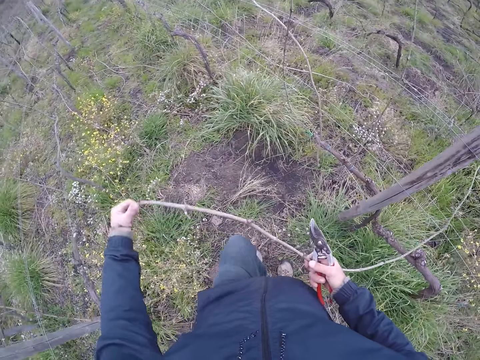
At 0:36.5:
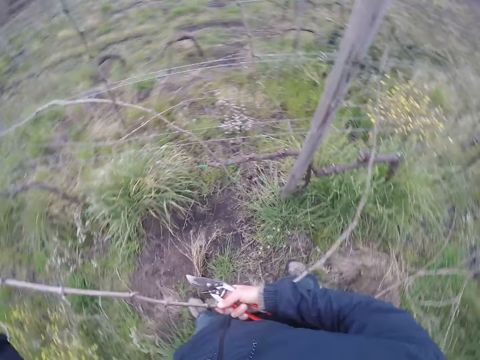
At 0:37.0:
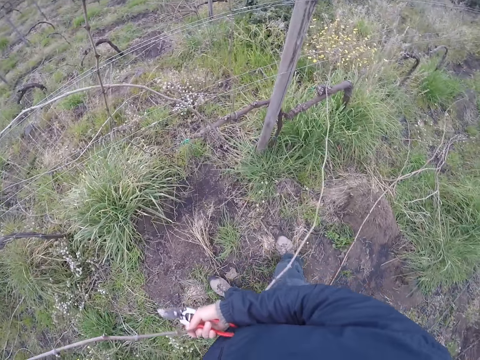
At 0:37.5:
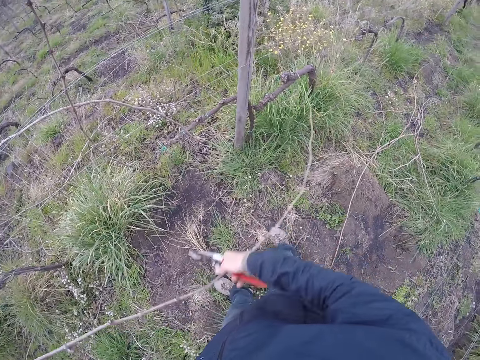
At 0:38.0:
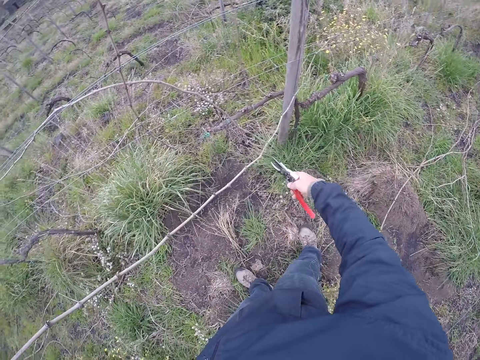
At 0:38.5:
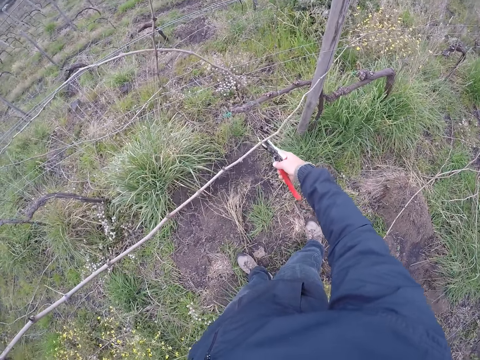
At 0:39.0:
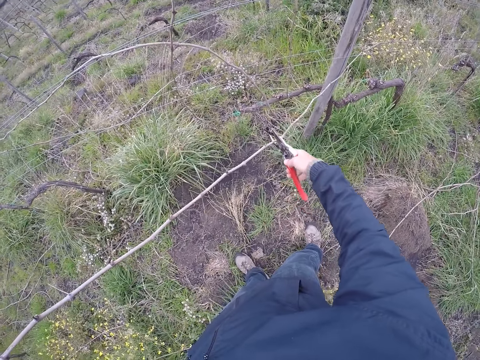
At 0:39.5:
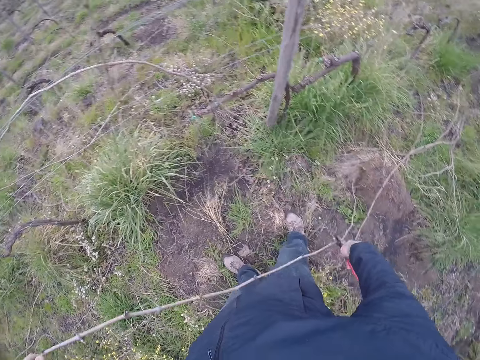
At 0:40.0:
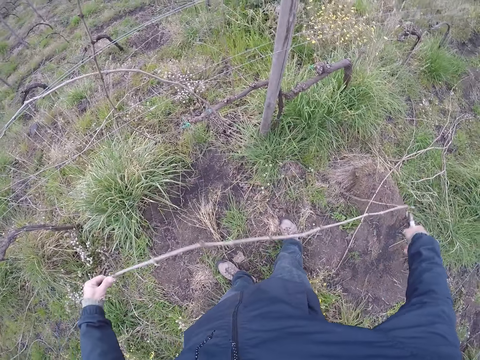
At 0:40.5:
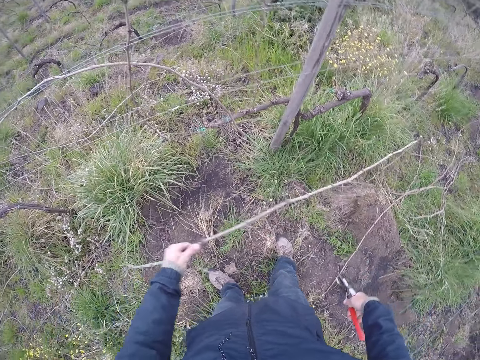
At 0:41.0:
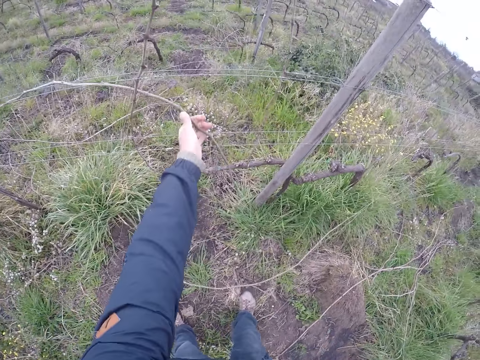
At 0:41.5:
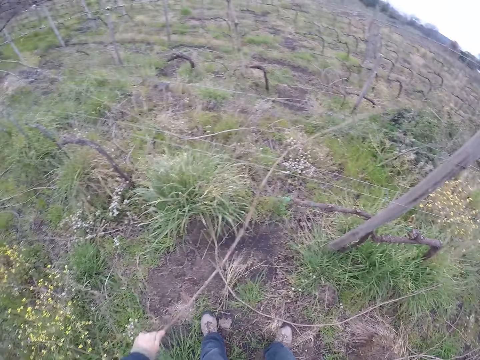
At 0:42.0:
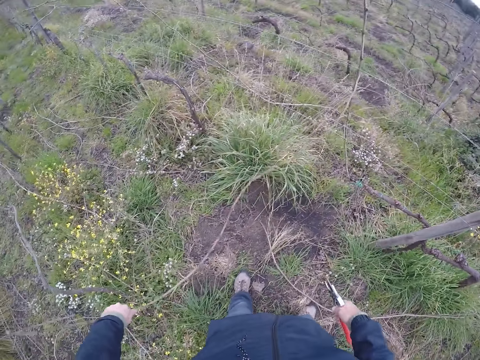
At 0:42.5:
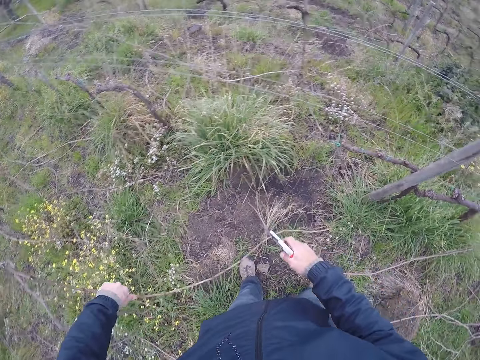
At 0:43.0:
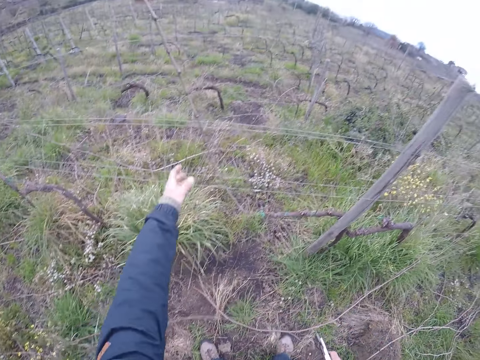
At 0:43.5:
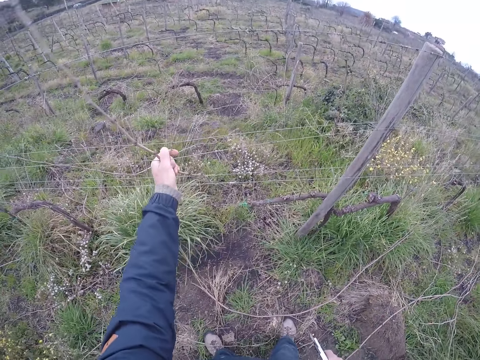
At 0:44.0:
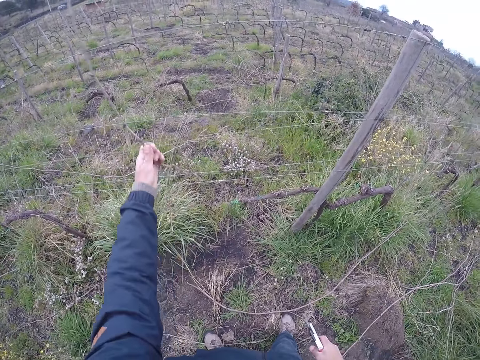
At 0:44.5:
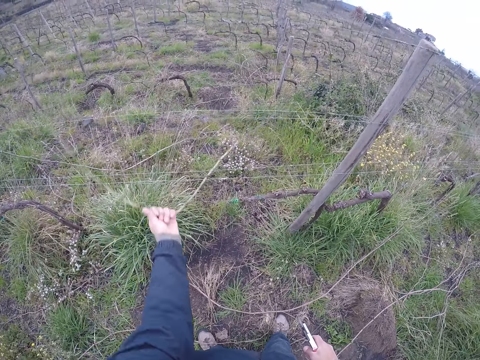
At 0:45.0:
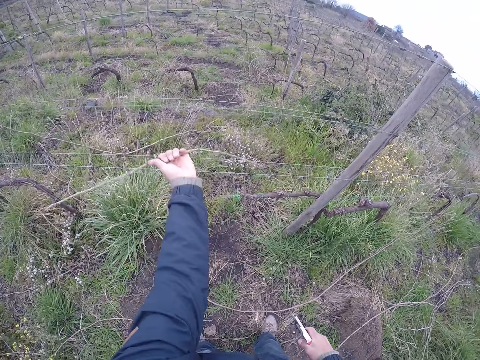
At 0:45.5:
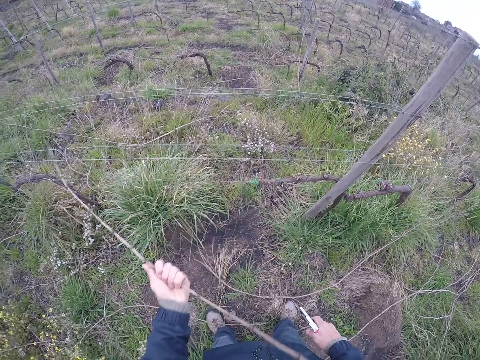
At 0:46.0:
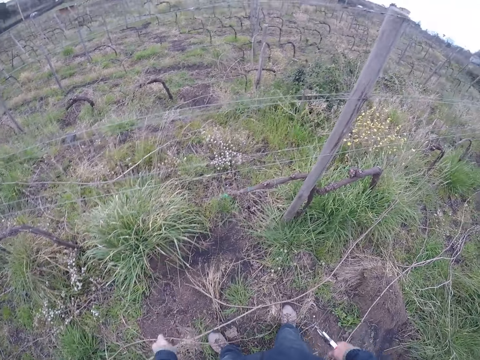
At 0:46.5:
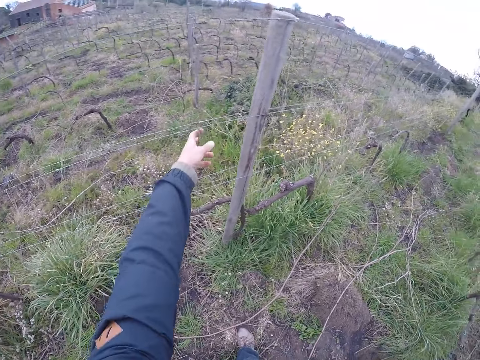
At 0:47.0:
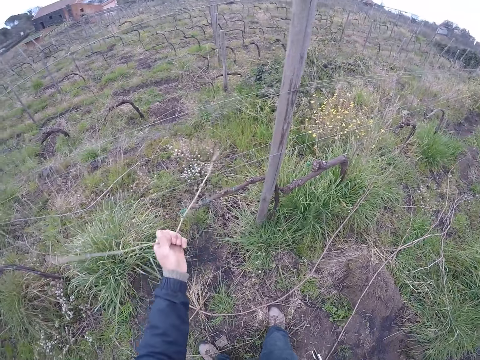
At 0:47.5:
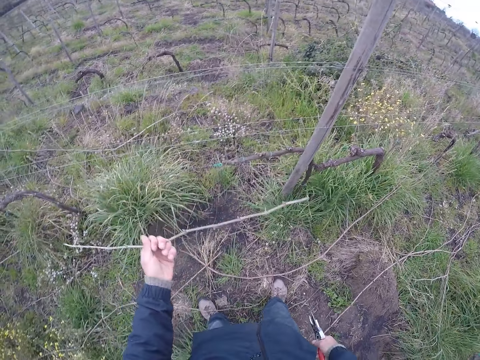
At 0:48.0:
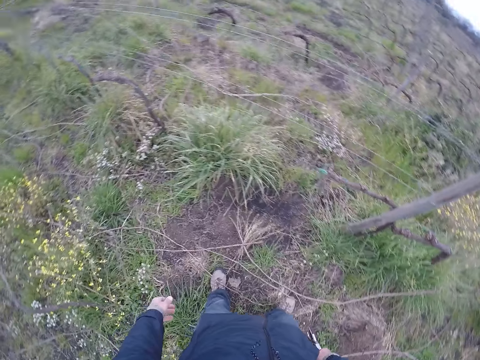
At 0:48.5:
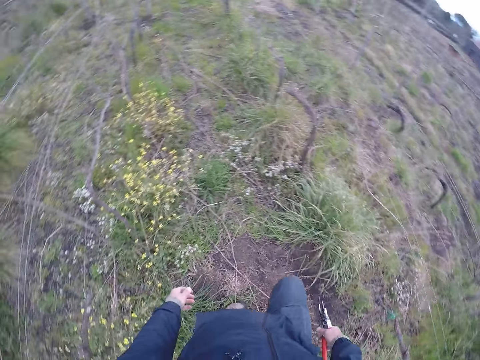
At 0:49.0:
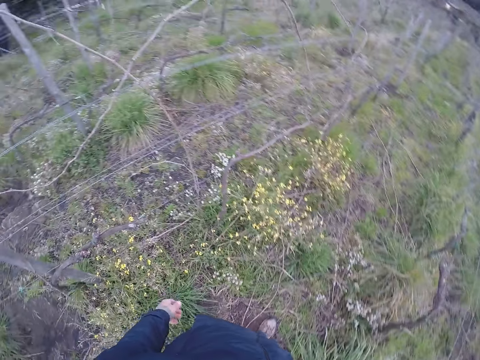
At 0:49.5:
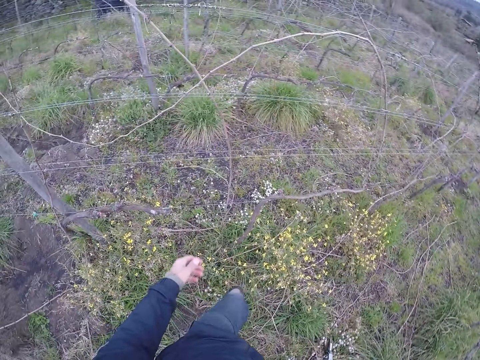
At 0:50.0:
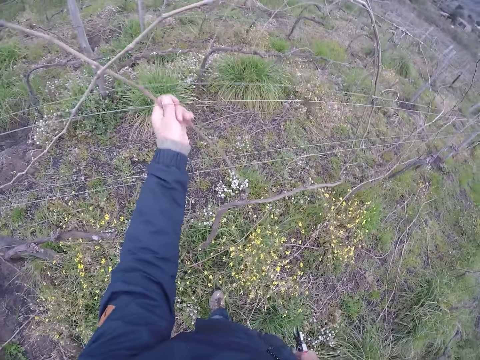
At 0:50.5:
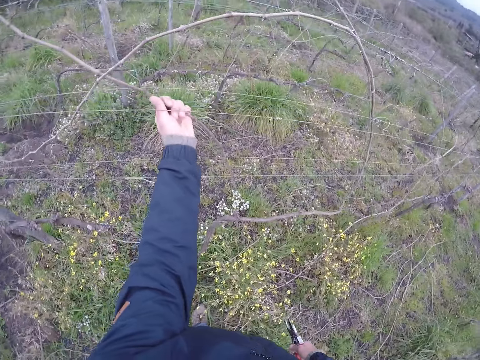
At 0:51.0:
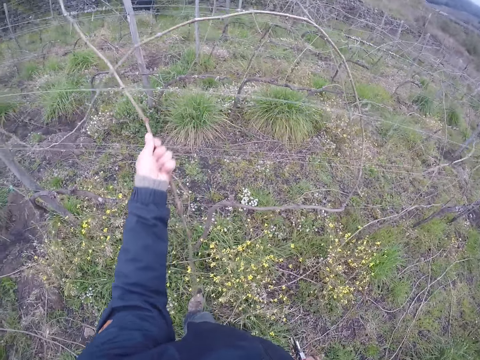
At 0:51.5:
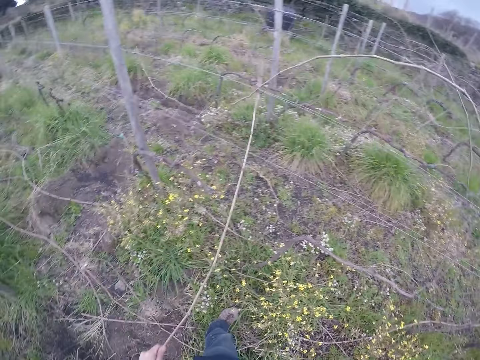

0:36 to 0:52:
The camera wearer cuts the dry branch with a cutter in his right hand. He holds the stick with pliers. He drops the dry branch on the floor with his left hand. He removes a dry branch from a wire with his left hand. He drops the dry branch on the floor with his left hand. He removes a dry branch from the wire with his left hand. He drops the dry branch on the floor with his left hand. He removes a dry branch from the wire with his left hand. He drops the dry branch on the floor with his left hand. He turns. He removes a dry branch from the wire with his left hand.

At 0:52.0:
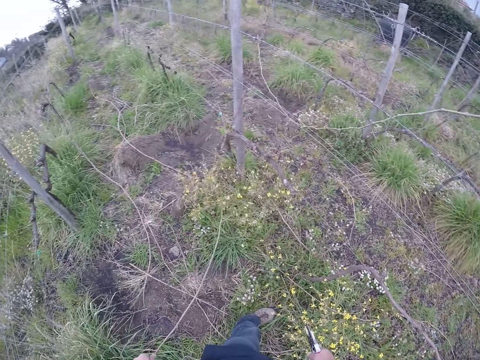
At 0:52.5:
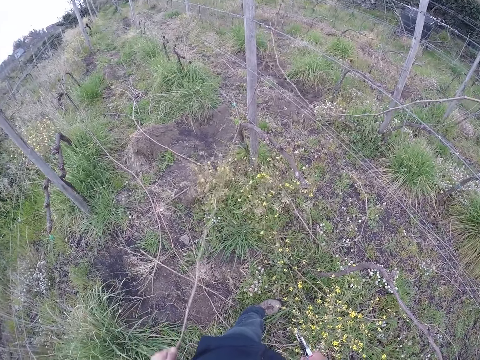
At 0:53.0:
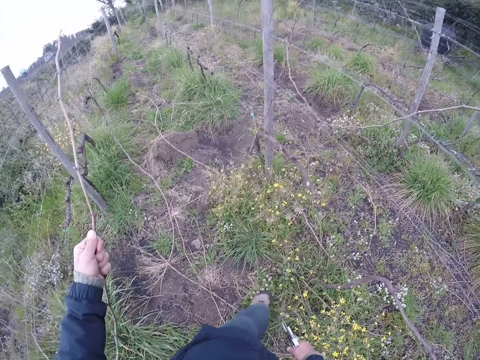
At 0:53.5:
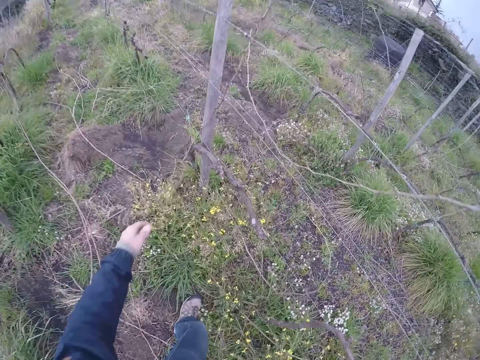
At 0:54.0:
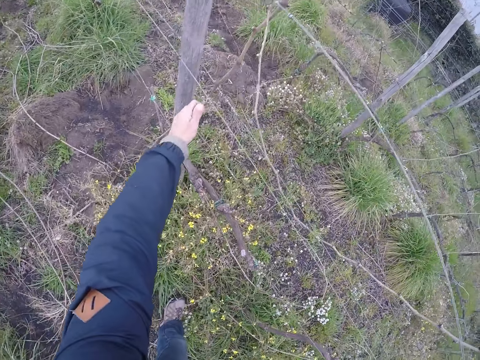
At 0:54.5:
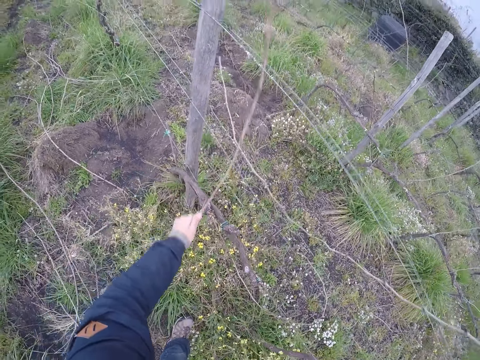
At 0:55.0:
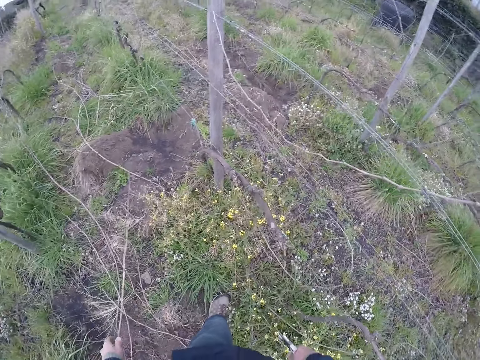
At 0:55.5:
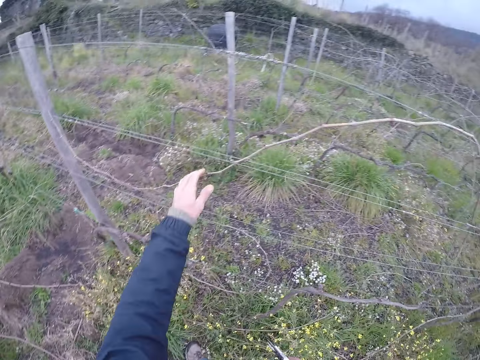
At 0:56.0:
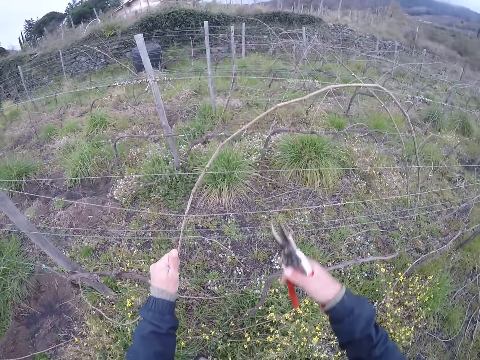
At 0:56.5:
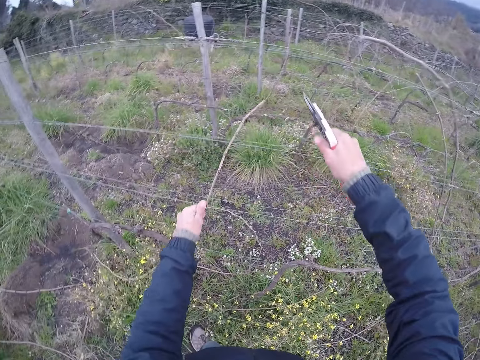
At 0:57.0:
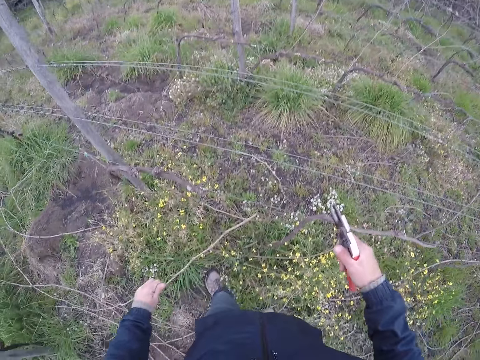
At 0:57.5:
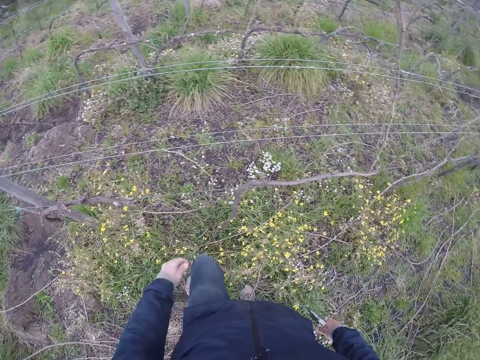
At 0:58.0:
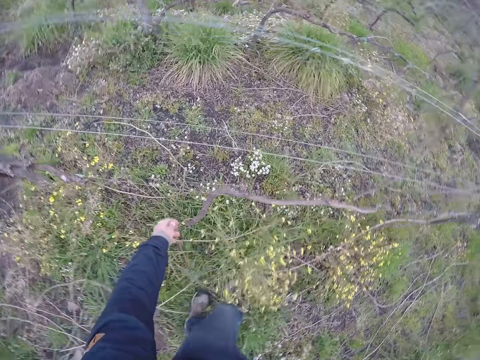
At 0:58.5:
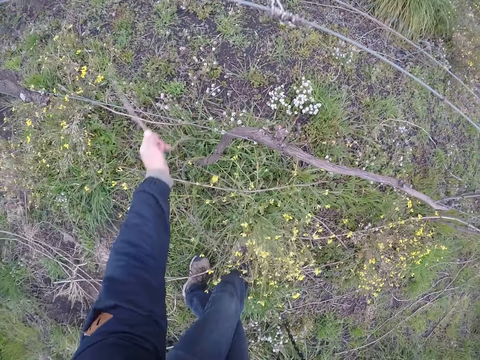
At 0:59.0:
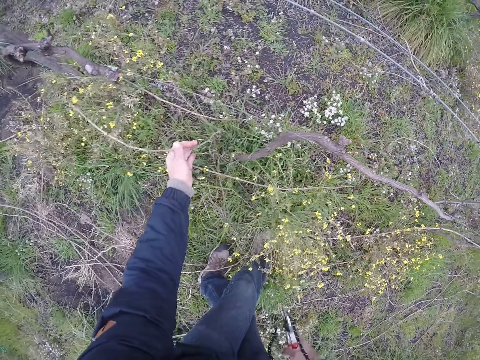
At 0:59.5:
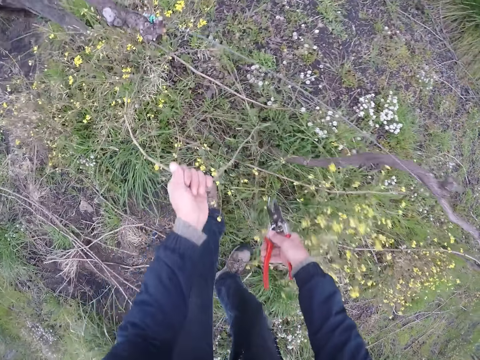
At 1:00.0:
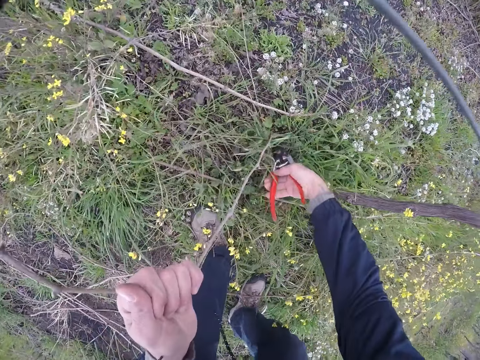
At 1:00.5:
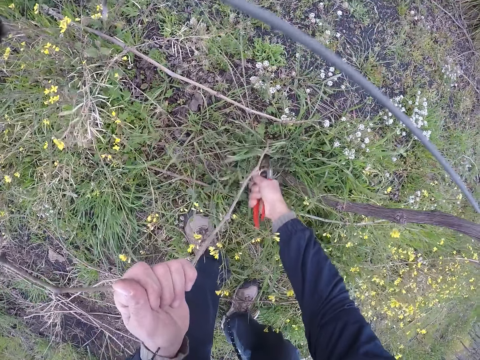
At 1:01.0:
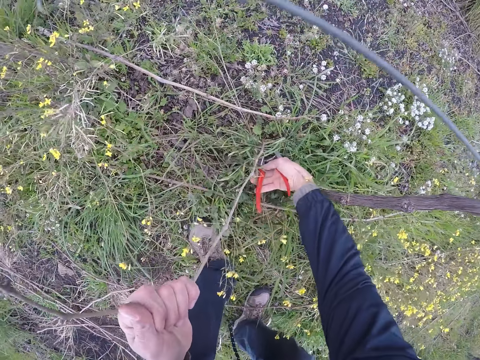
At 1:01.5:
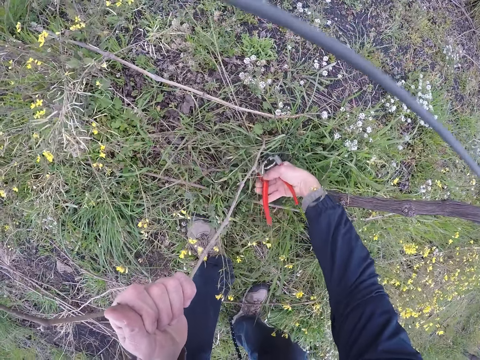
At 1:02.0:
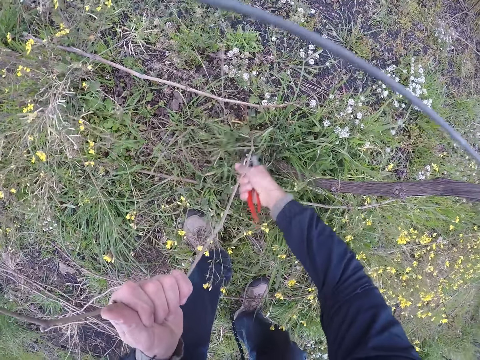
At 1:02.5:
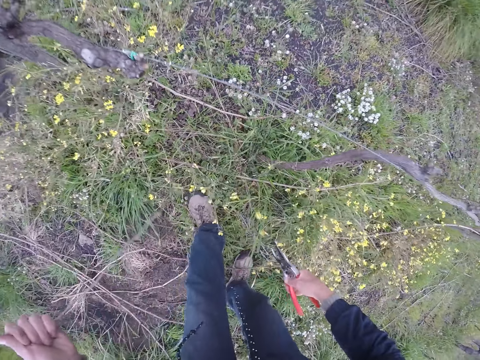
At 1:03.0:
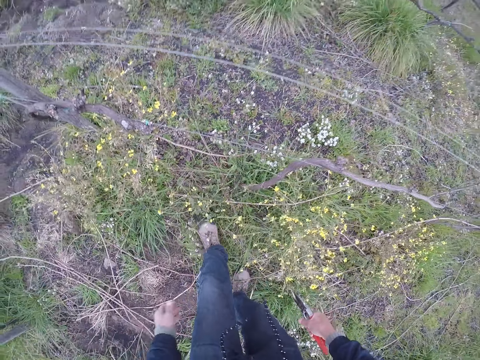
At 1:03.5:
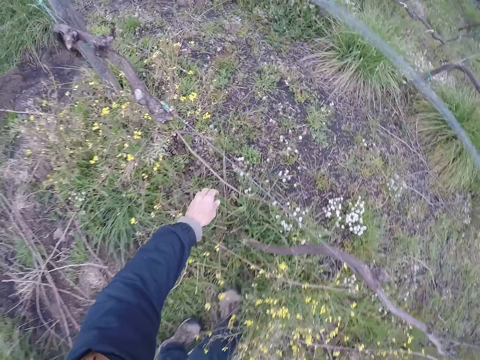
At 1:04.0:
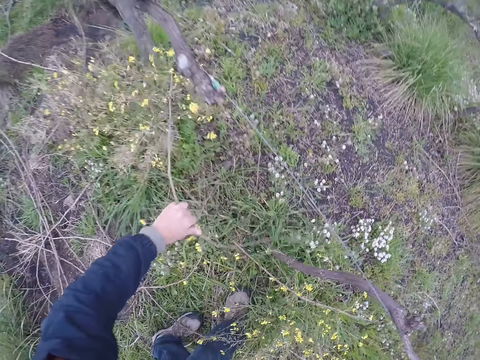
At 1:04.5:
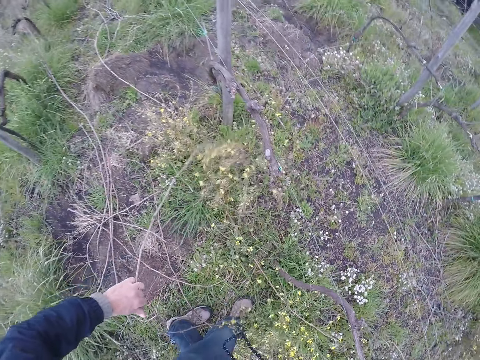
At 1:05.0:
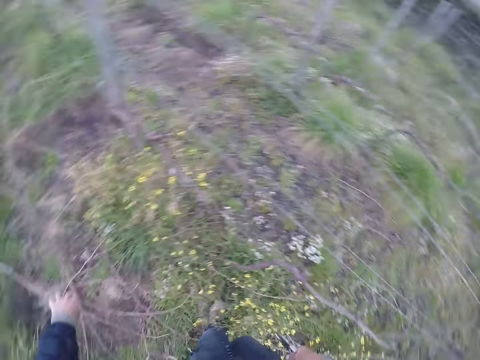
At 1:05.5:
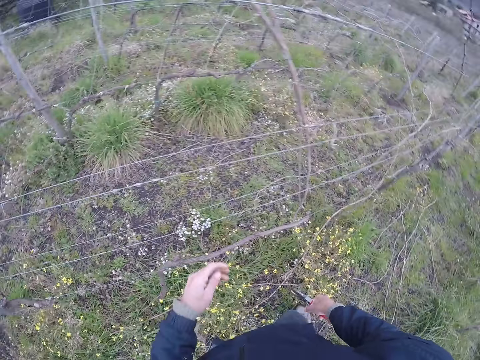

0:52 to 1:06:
The camera wearer drops the dry branch on the floor with his left hand. He removes a dry branch from a wire with his left hand. He drops the dry branch on the floor with his left hand. He pulls a stick. He holds a dry branch with his left hand. He cuts the dry branch with the cutter in his right hand. He drops the dry branch on the floor with his left hand. He steps forward. He holds a dry branch with his left hand and pulls the stick. He moves close to the stick. He cuts the dry branch with the cutter in his right hand. He drops the dry branch on the floor with his left hand. He picks a dry branch with his left hand. He pulls the stick. He drops the dry branch on the floor with his left hand.
